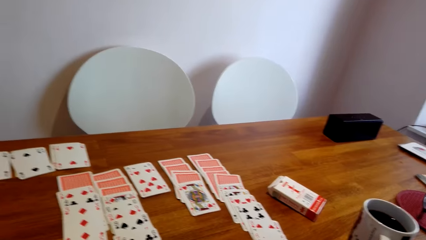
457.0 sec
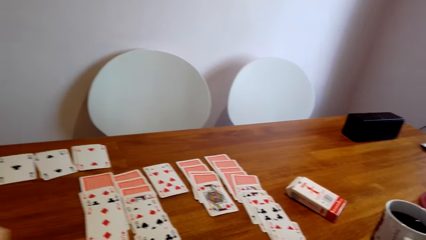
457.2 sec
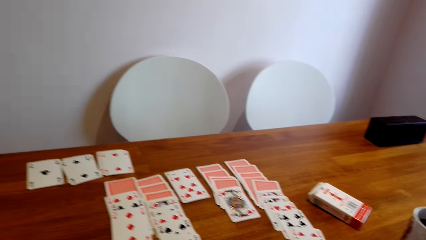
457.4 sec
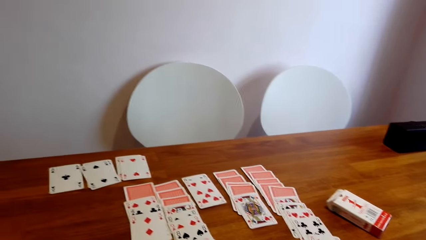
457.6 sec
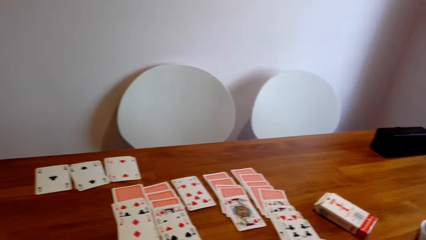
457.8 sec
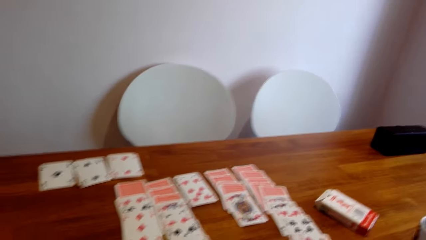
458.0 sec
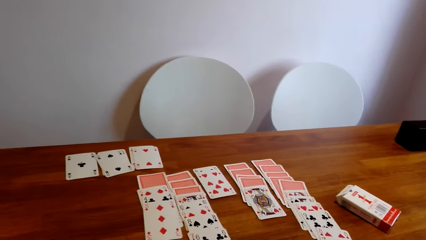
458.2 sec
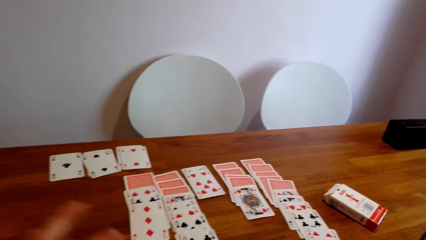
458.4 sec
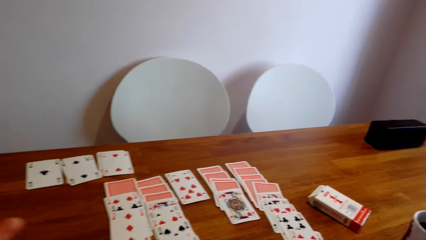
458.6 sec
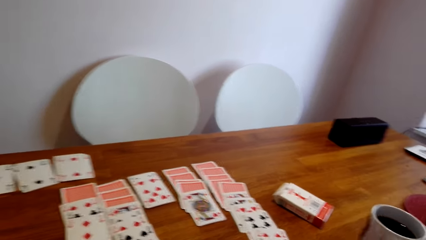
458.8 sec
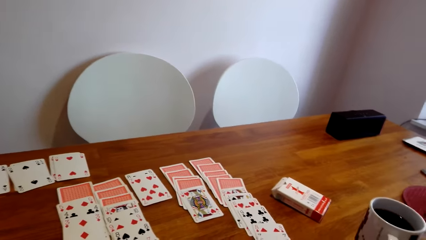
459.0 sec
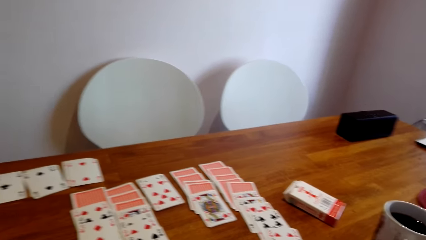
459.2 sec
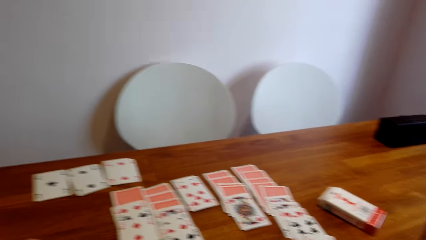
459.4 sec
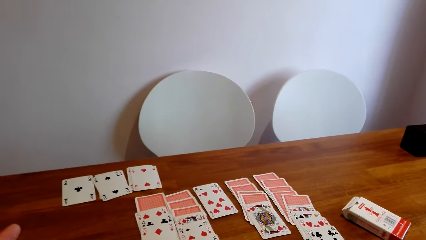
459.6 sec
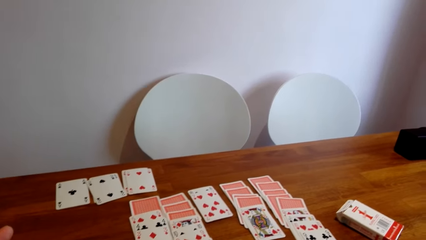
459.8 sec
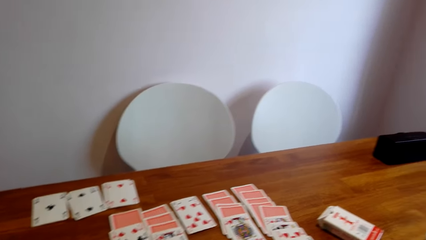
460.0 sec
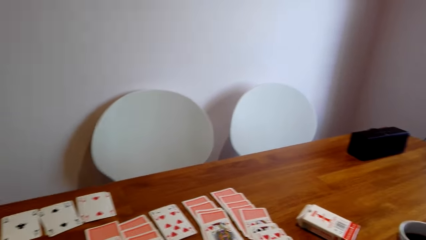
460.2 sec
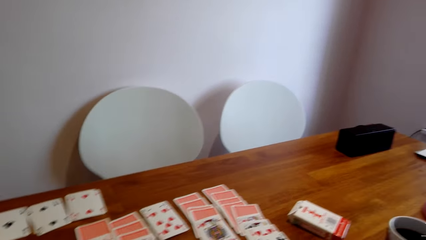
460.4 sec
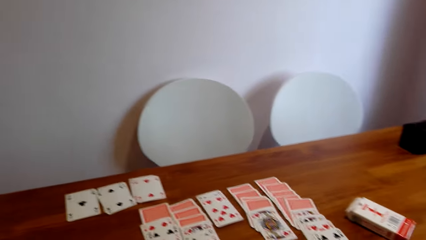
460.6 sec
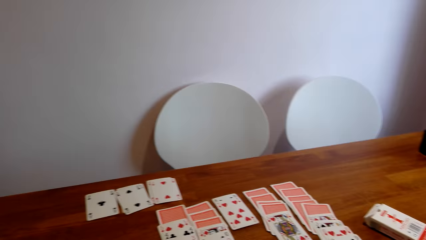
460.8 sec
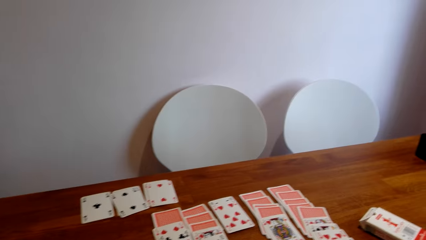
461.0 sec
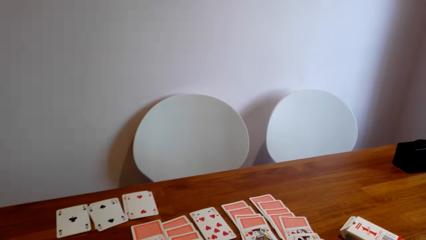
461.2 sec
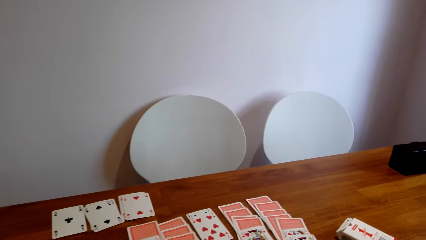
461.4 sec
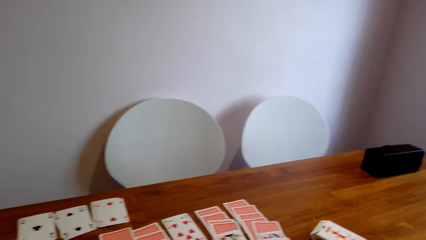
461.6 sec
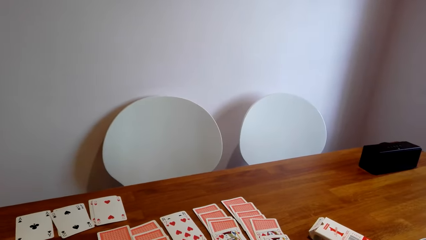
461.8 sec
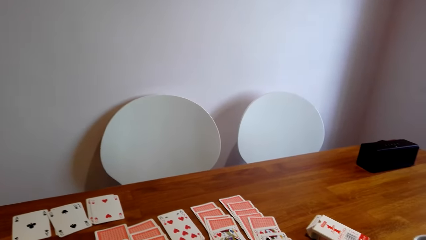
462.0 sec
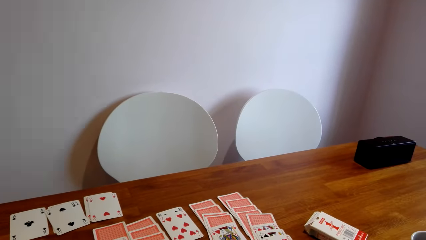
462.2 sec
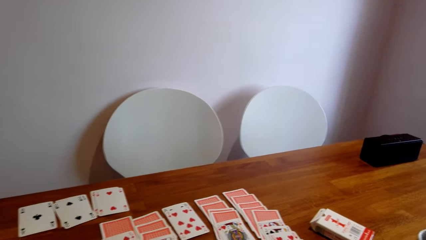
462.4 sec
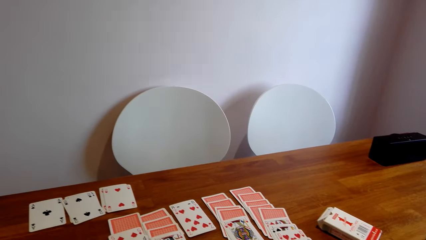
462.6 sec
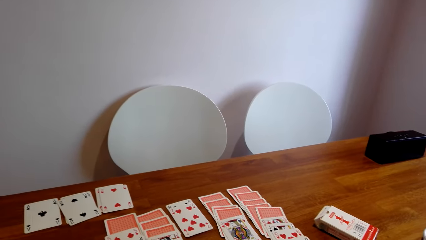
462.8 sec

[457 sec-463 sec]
The camera wearer shuffles the cards in hands.

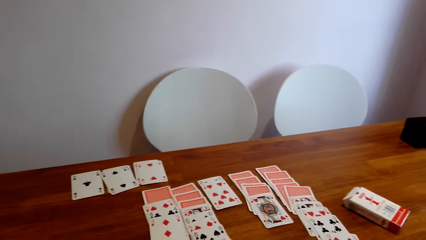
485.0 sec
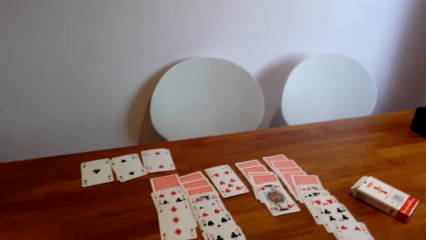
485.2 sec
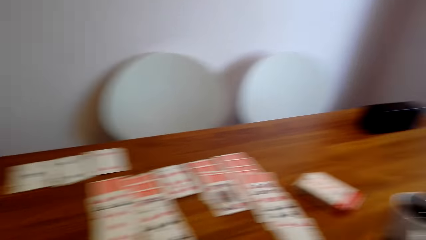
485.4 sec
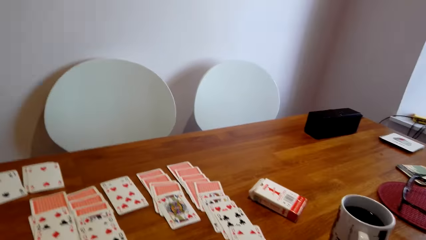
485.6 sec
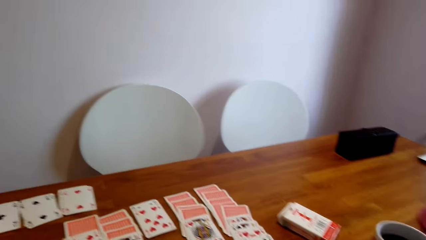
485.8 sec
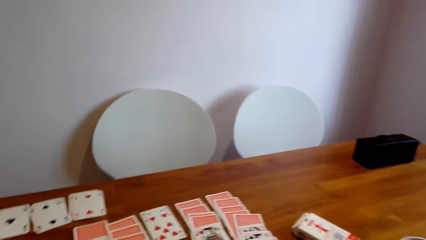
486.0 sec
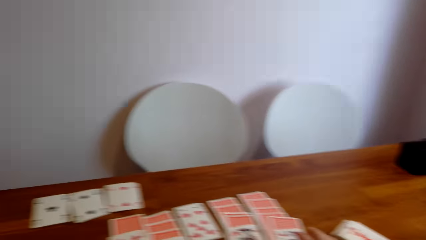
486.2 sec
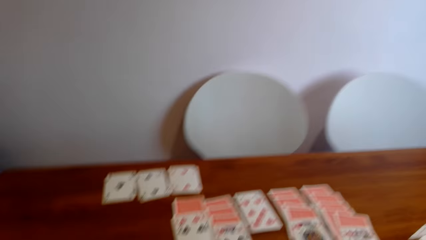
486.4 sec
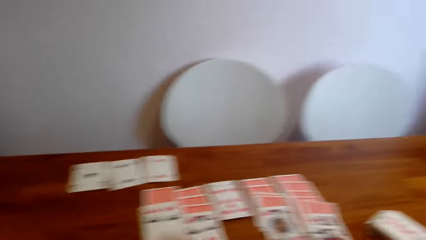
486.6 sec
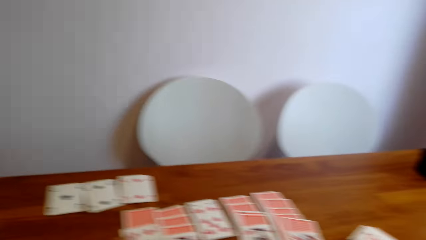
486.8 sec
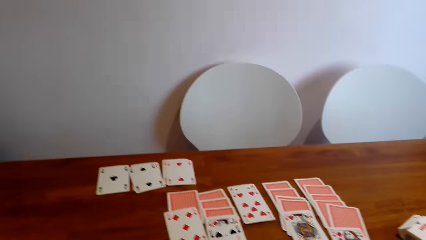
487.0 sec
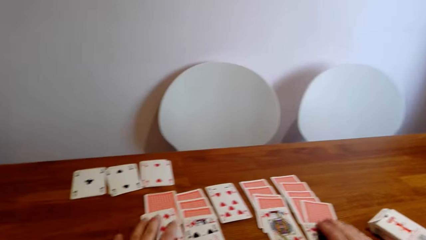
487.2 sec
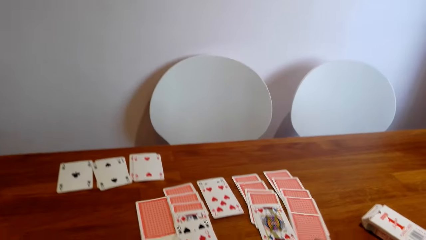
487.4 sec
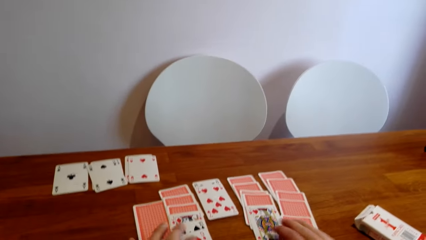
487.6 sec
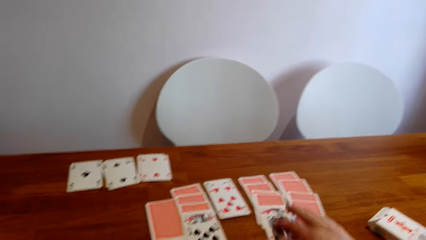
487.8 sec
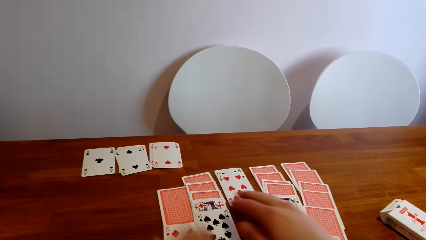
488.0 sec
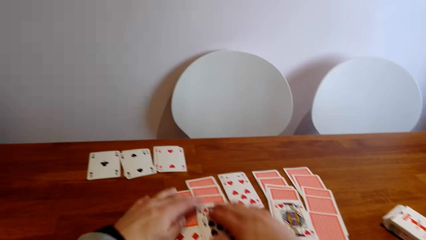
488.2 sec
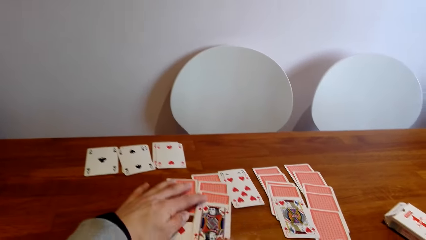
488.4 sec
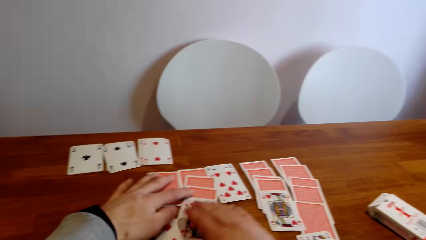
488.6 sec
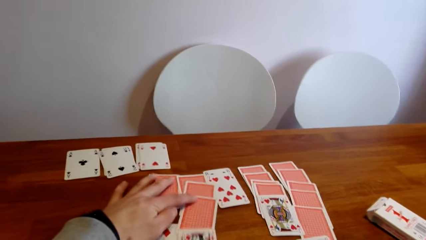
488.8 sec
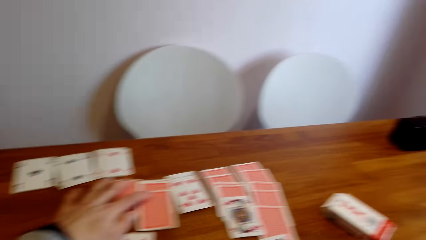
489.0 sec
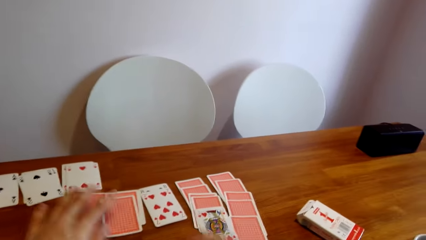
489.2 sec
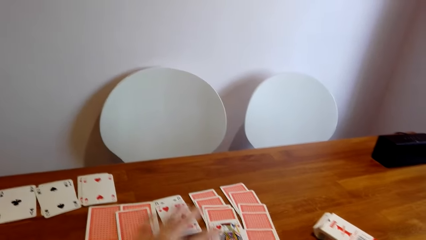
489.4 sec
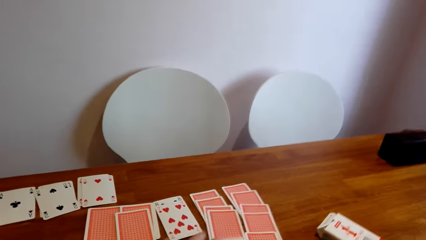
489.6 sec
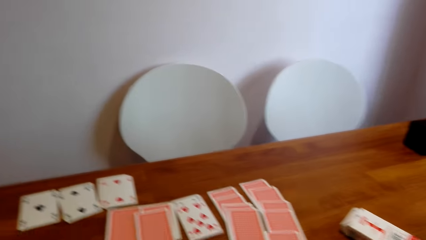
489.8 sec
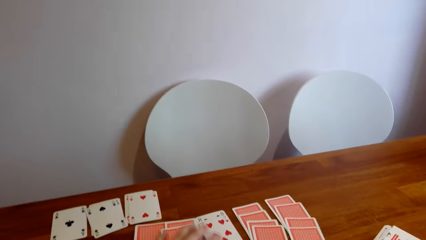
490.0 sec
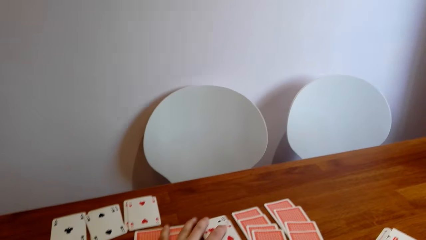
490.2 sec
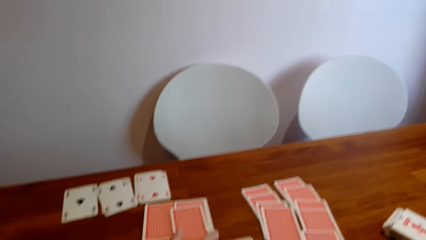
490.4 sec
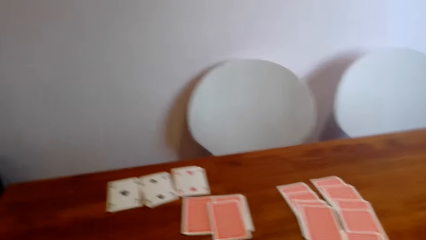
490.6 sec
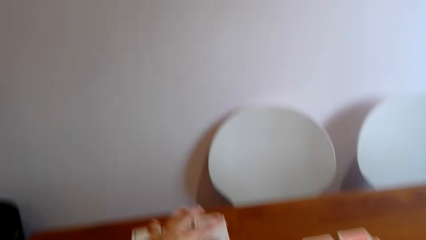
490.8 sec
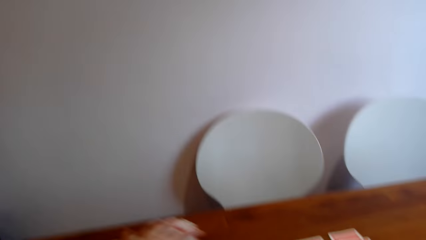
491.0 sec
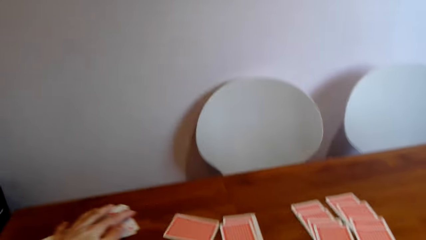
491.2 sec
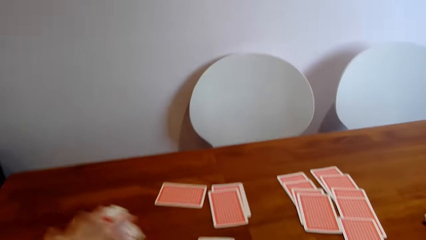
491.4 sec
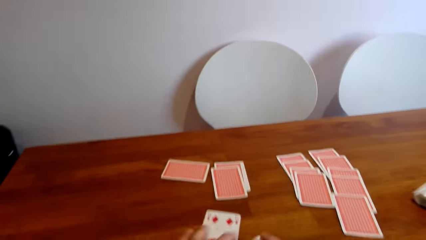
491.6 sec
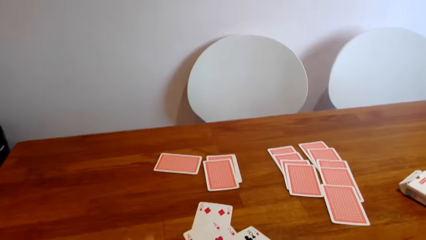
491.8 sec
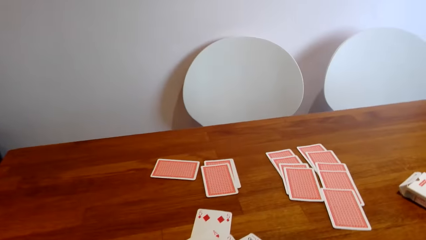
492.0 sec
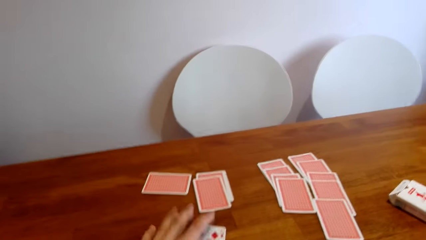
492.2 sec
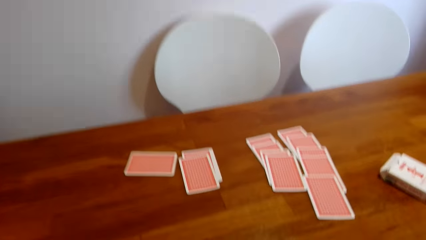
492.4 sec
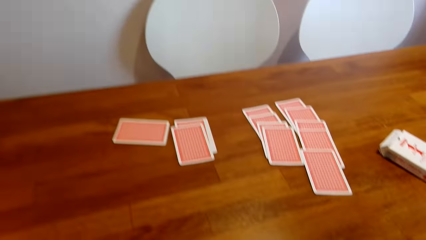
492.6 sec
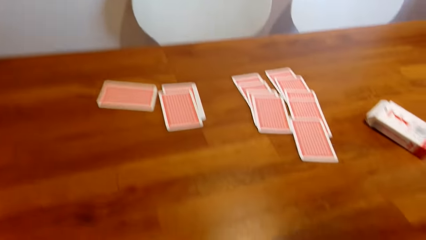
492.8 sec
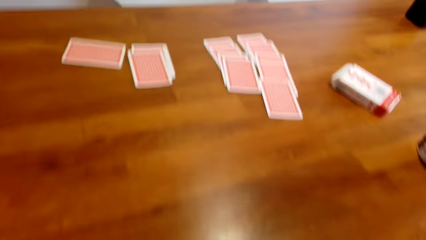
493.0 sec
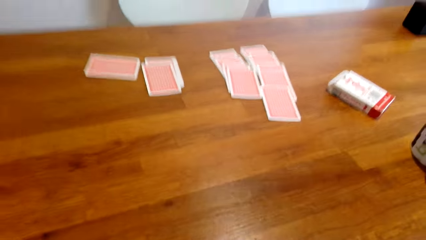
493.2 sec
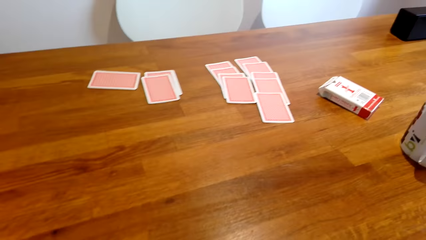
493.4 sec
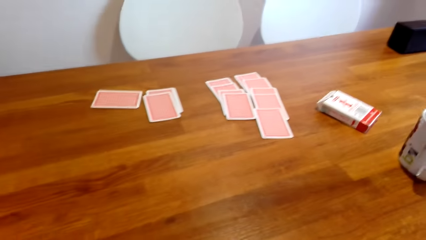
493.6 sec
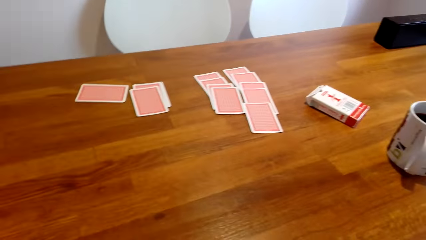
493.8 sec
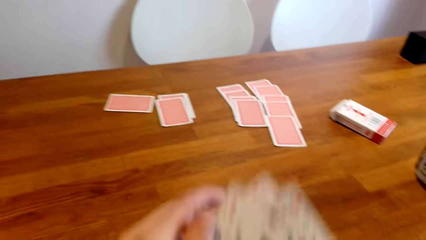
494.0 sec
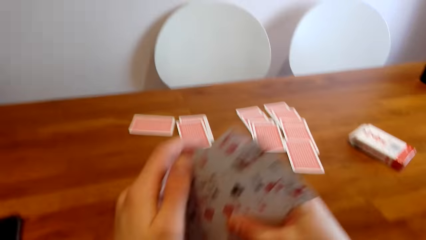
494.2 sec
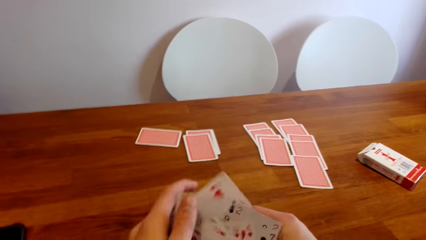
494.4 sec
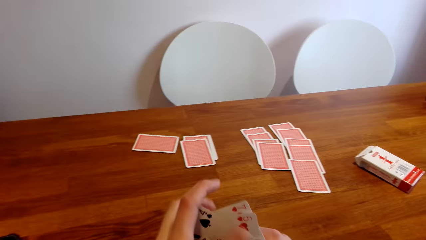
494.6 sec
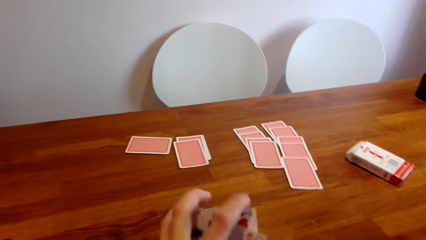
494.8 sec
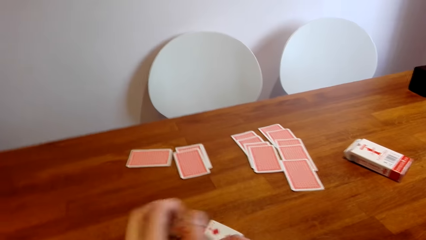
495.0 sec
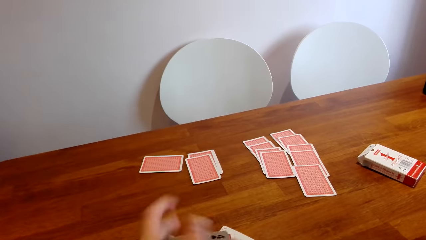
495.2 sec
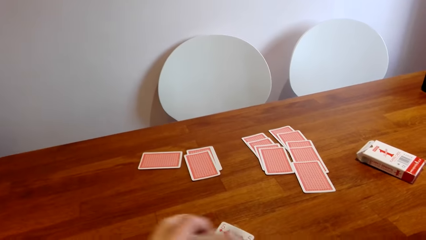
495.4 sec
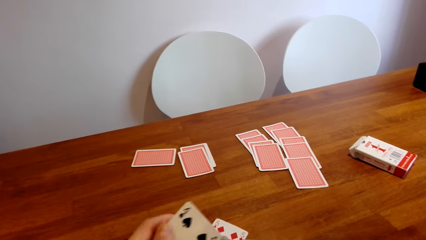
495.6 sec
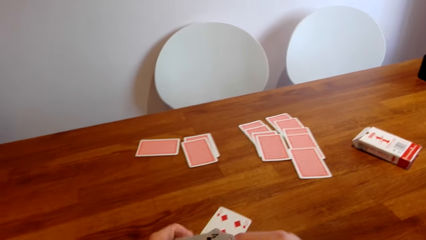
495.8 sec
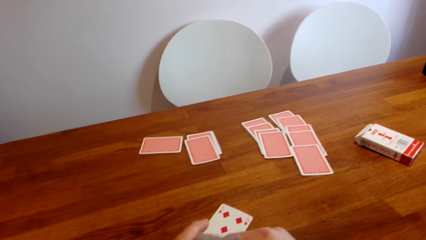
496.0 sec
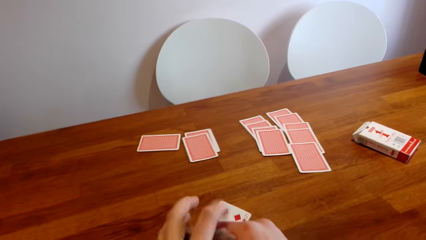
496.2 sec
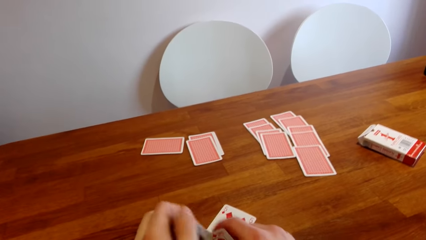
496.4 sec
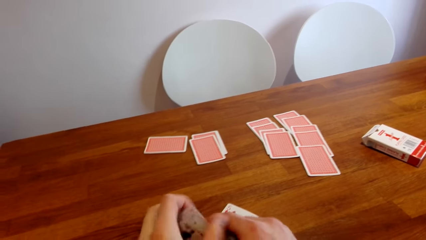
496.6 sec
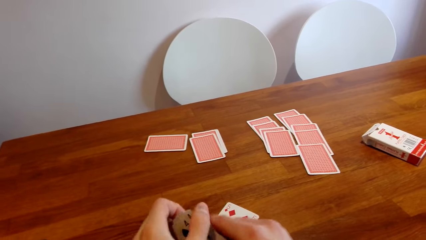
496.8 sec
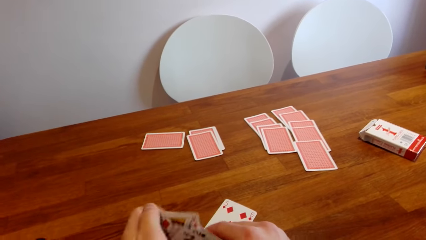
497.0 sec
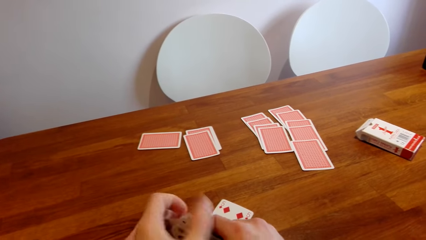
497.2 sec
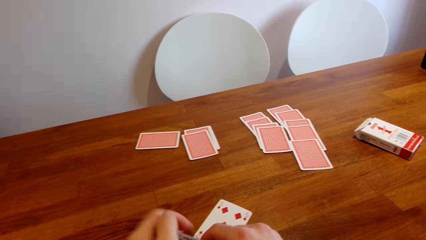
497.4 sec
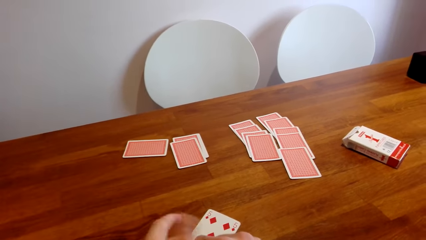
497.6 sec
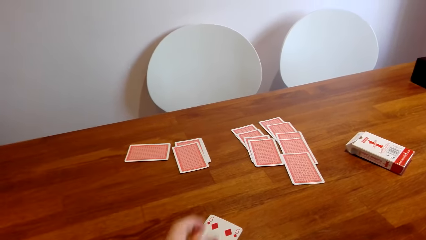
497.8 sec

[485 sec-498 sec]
The camera wearer collects cards on the table. They disarrange the cards on the table. They pick up the cards. They align the cards on the table. They put the cards together.
